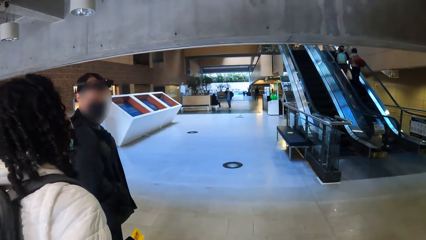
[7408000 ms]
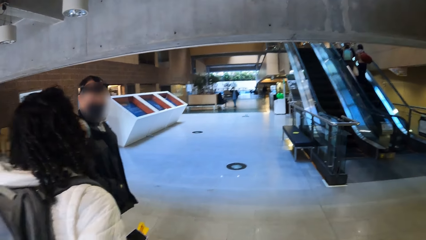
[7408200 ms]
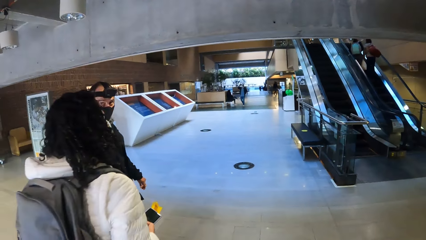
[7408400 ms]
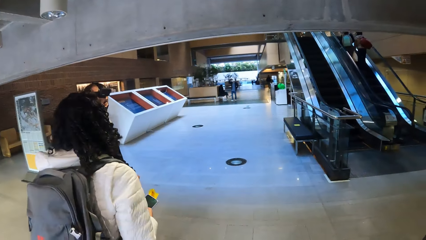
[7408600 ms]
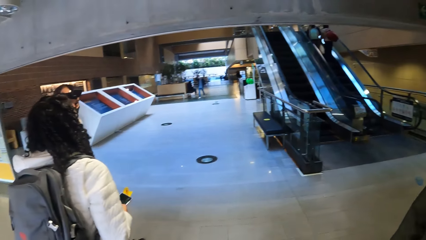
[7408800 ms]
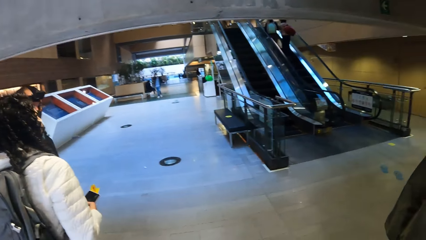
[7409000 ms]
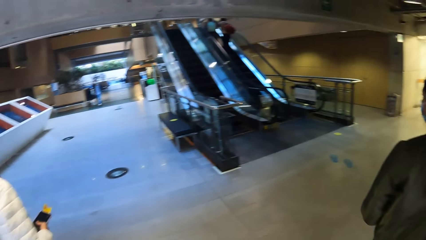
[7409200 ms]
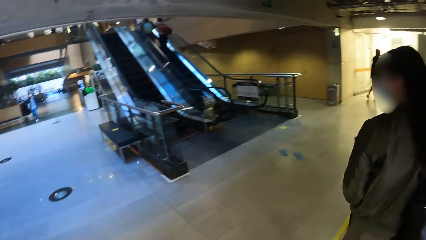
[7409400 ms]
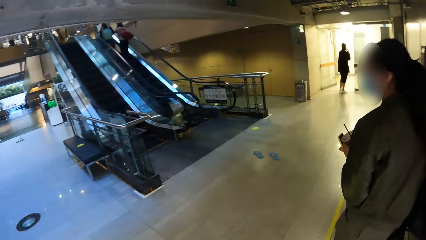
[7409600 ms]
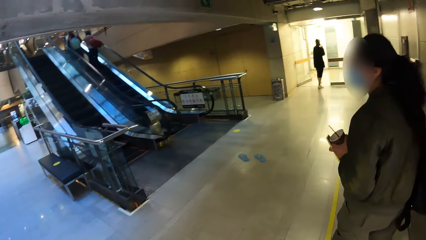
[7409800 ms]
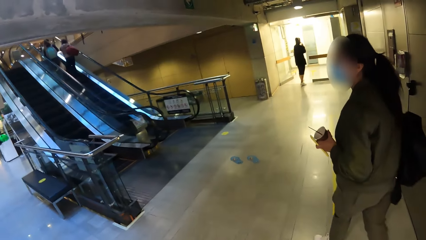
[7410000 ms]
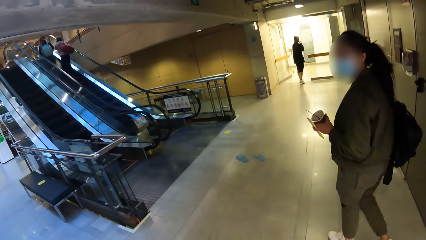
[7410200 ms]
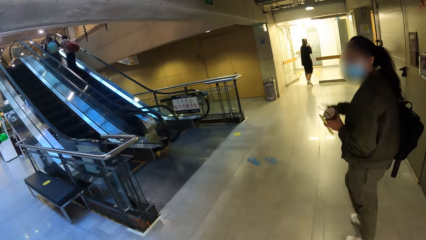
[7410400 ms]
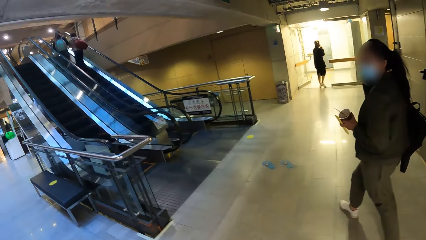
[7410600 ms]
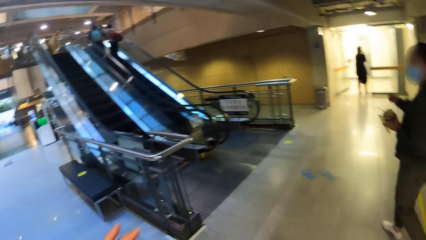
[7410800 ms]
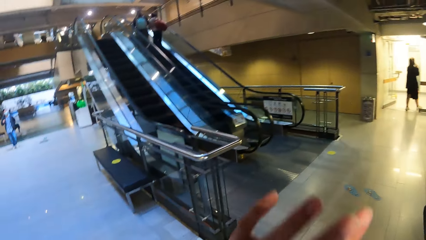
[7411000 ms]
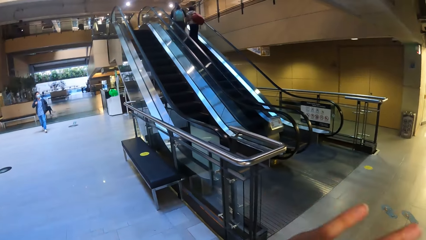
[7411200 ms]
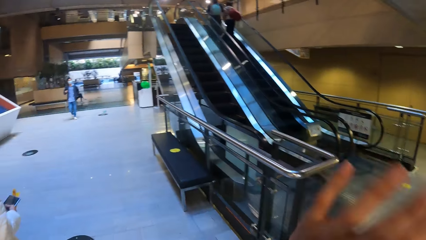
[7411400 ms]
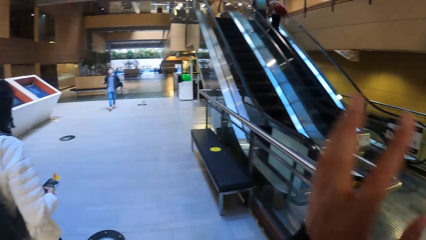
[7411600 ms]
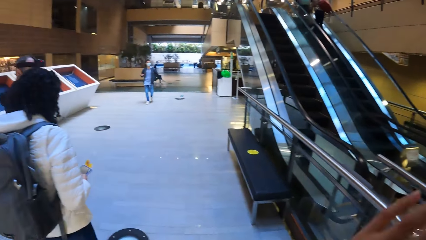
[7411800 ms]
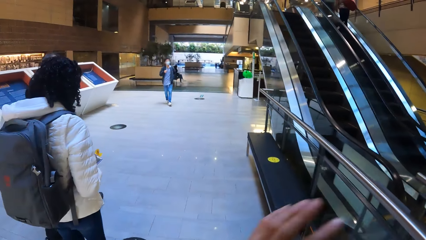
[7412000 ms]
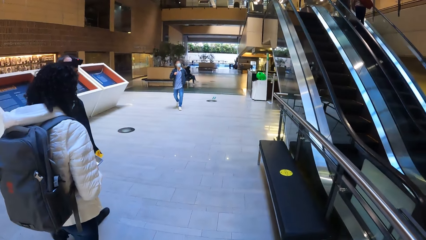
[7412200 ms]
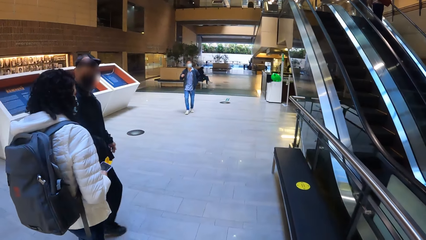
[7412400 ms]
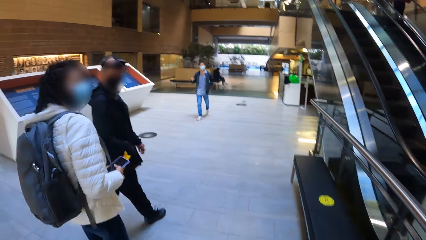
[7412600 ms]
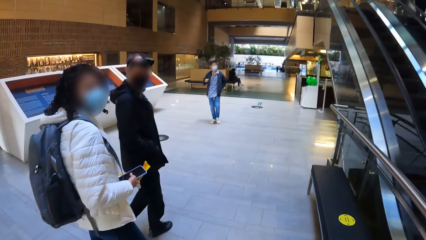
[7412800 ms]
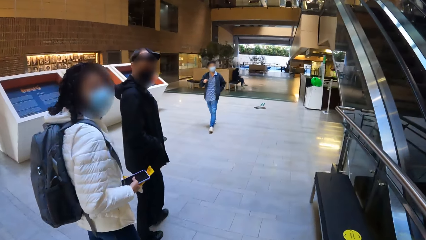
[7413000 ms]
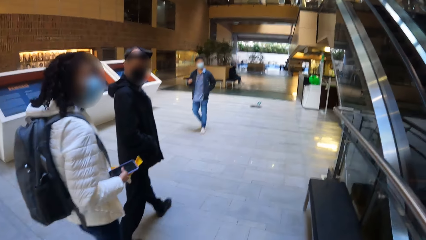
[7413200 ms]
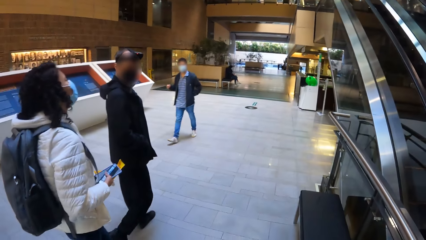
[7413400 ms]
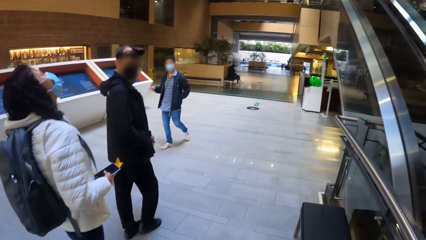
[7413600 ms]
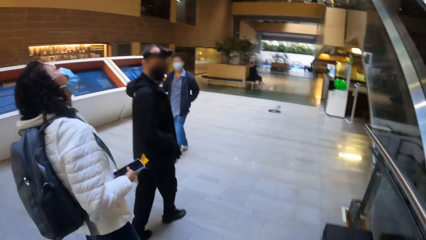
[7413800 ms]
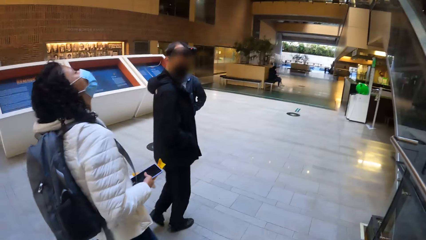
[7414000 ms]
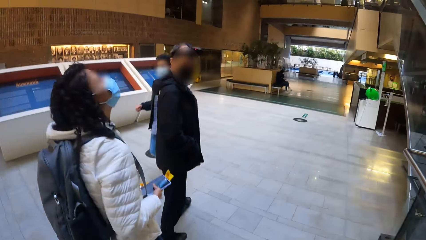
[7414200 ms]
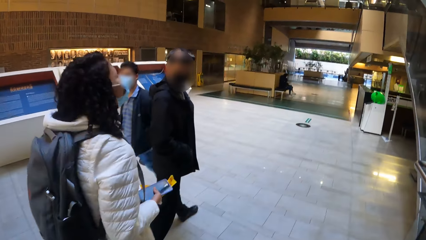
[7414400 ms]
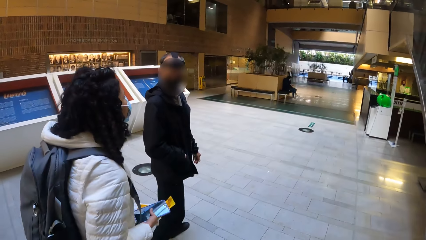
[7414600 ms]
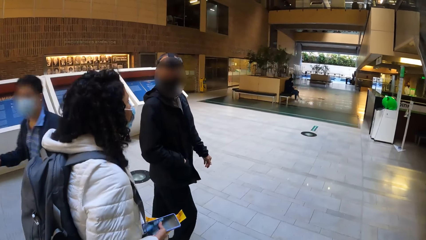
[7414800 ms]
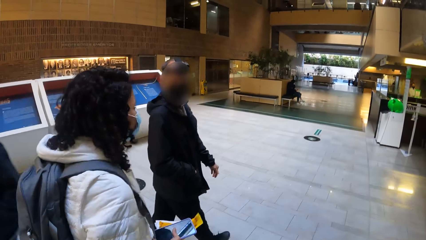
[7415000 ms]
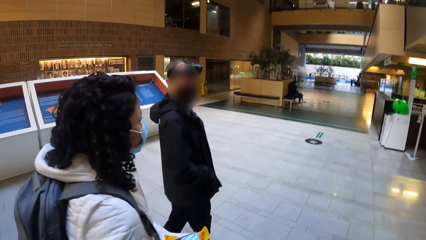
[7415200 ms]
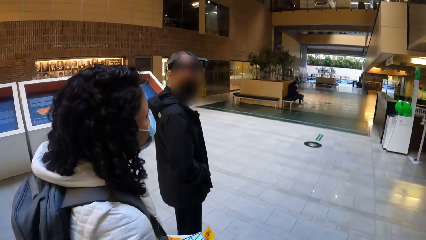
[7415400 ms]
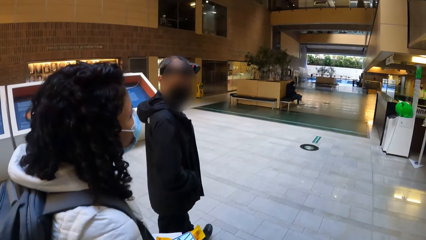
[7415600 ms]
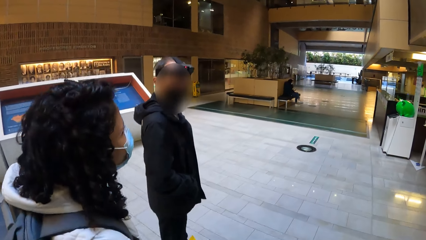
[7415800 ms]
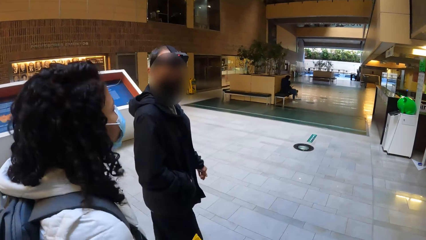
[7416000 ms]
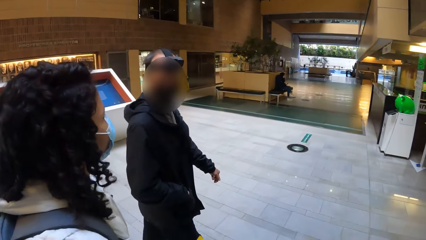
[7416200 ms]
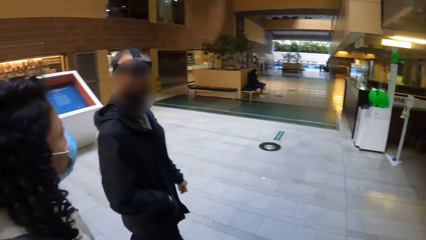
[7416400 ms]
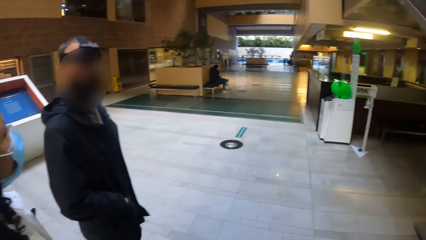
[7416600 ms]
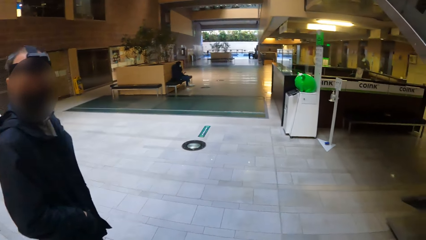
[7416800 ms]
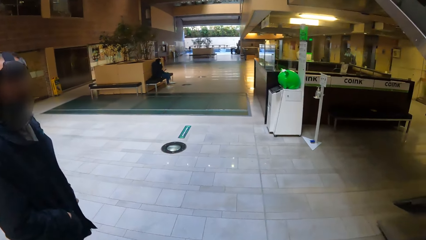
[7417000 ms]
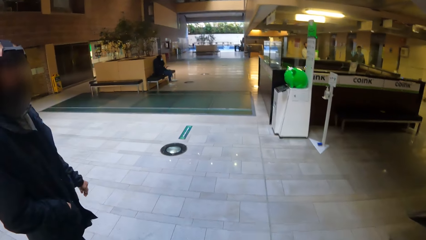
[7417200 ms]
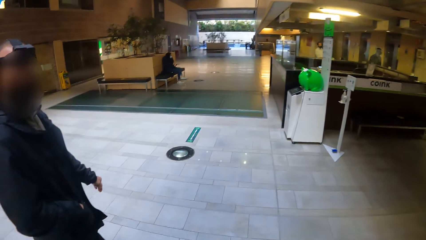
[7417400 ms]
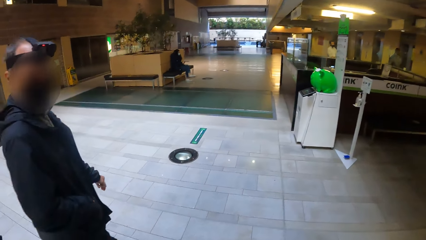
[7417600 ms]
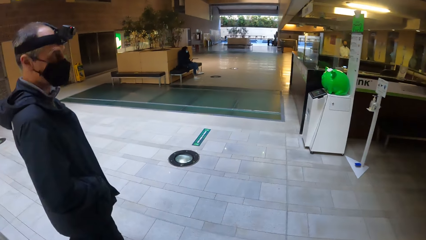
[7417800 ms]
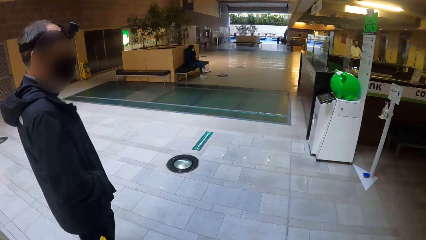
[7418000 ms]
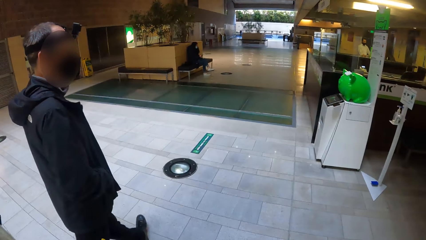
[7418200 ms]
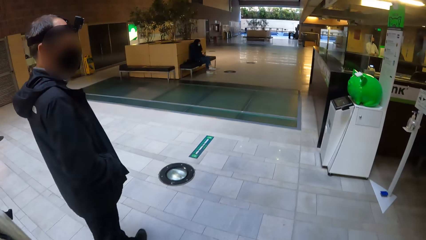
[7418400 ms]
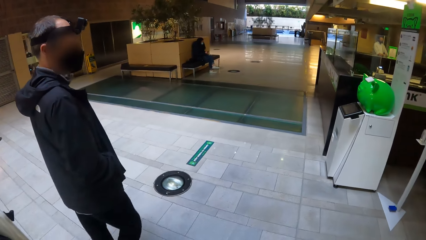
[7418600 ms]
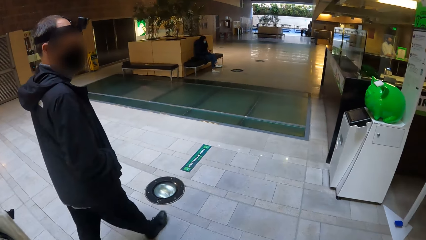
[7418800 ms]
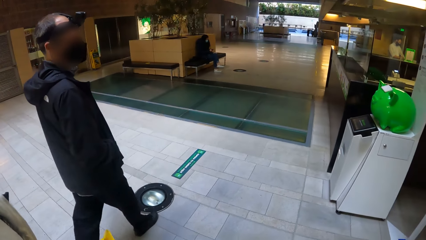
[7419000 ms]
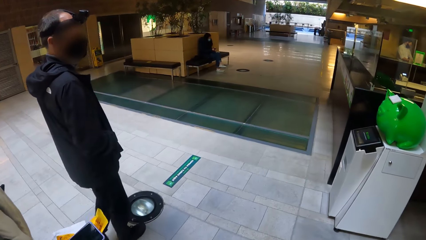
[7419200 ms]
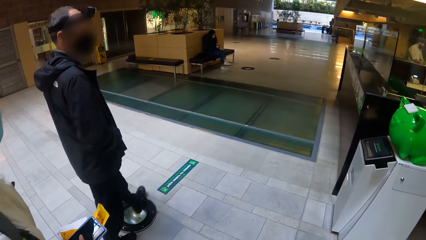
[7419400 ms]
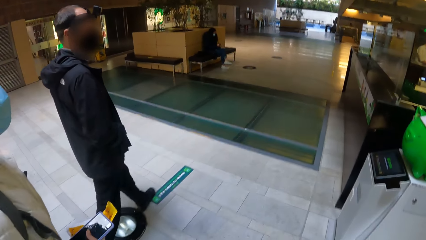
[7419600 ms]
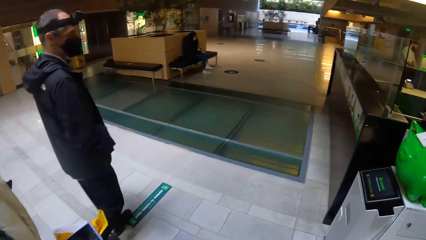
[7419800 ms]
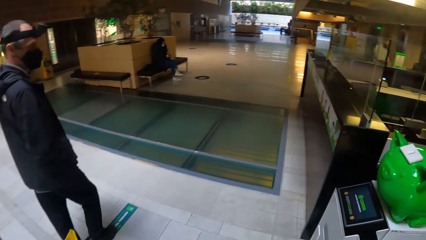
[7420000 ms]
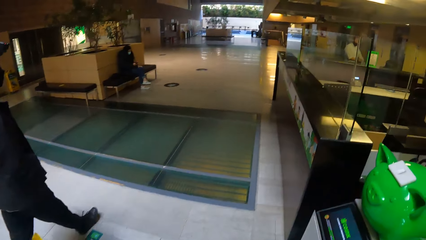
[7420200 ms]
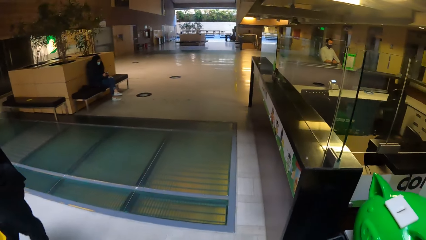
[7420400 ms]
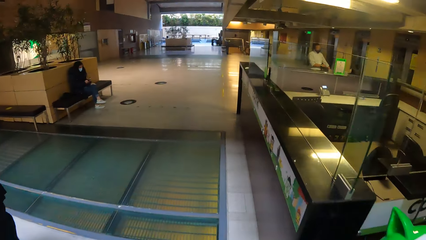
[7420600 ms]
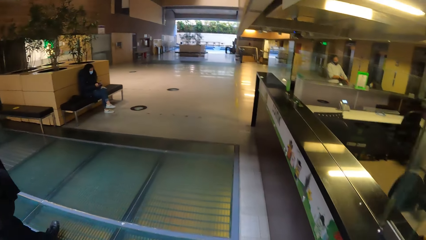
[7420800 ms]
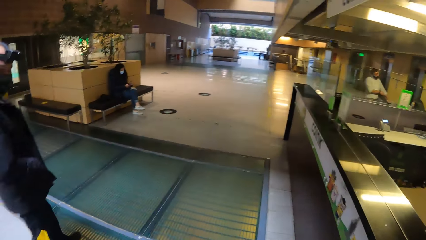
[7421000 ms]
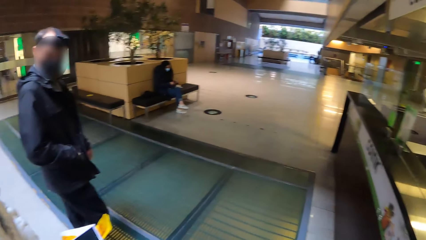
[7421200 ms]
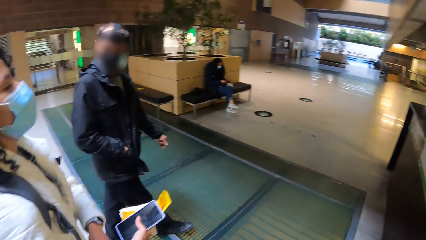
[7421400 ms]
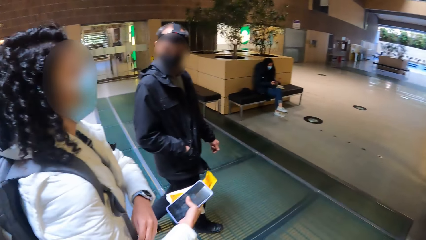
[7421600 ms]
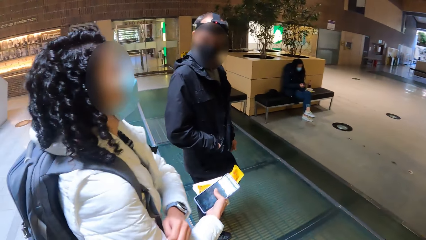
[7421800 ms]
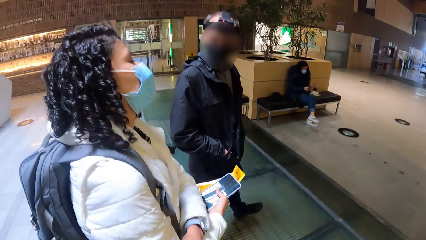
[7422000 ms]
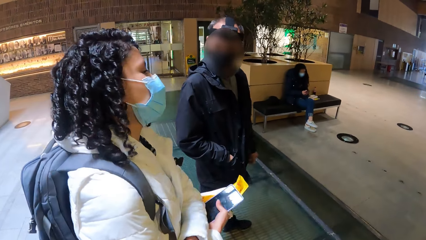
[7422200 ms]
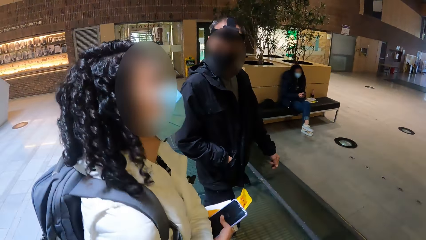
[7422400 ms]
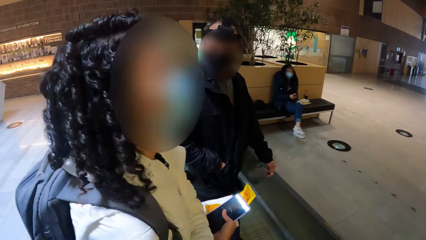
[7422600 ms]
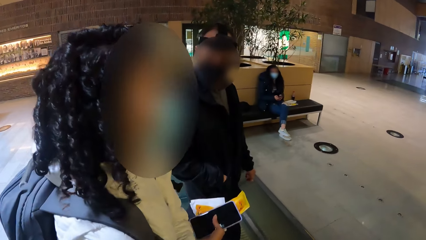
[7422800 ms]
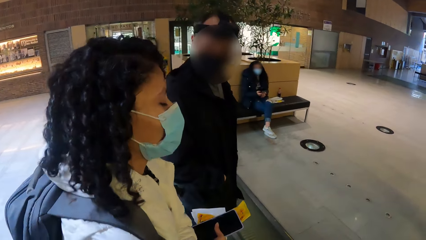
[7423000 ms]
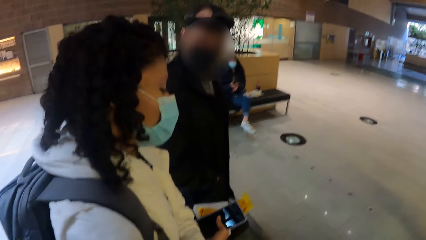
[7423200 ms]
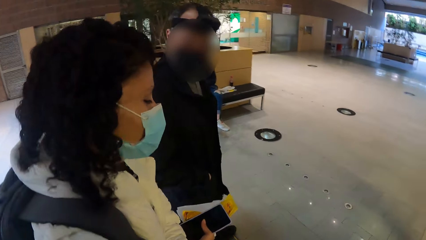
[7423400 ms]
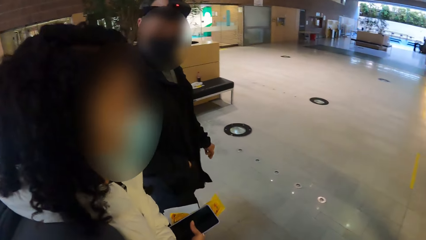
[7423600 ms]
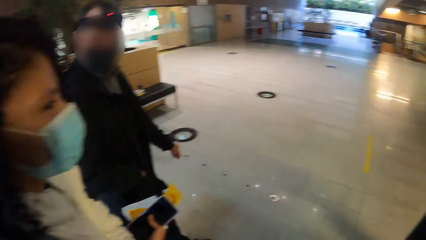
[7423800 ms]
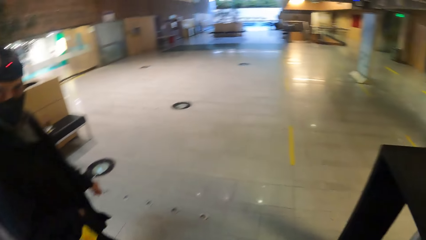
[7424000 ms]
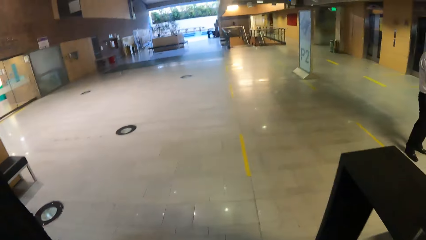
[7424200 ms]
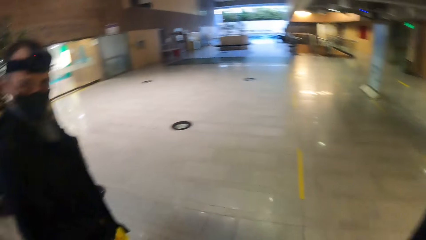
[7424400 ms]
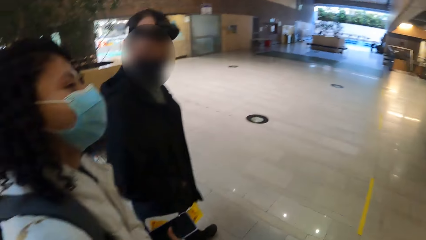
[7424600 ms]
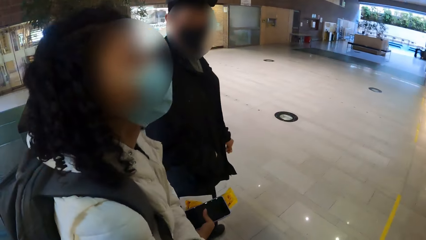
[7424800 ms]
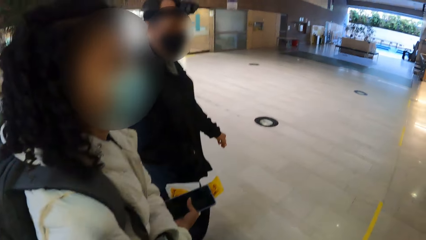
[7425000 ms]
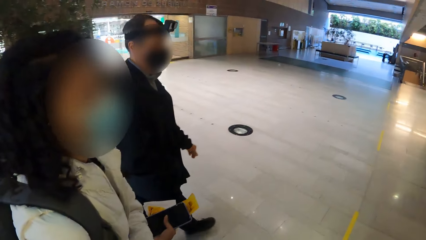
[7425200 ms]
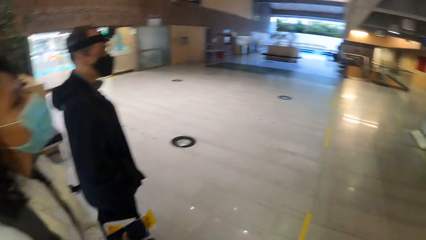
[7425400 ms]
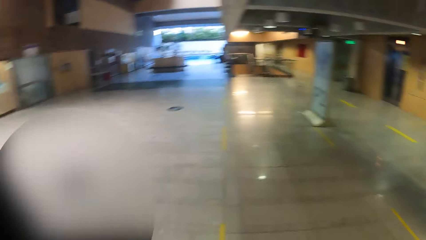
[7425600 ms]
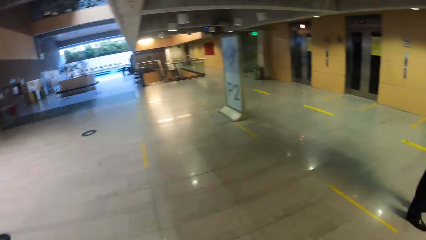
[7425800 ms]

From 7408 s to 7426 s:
A man stares at a woman. The camera wearer stares at another woman and gestures at the other woman. They walk in the building. They walk past the man. They walk past a third woman.
